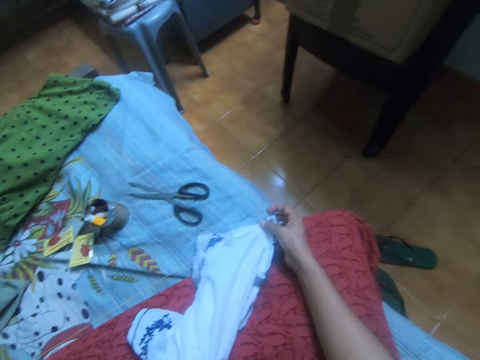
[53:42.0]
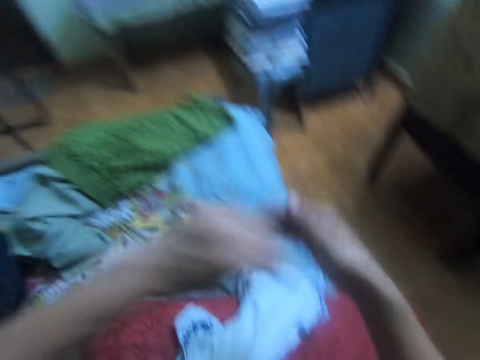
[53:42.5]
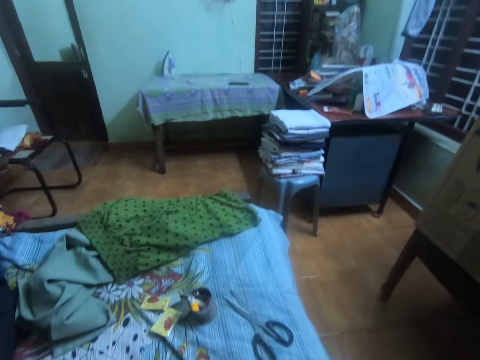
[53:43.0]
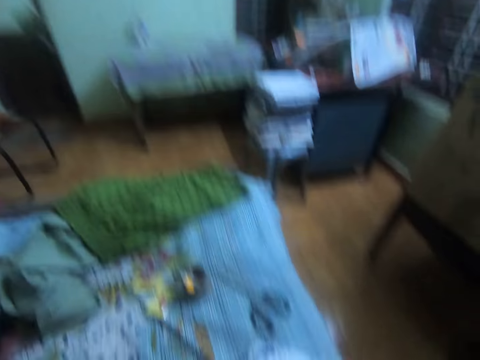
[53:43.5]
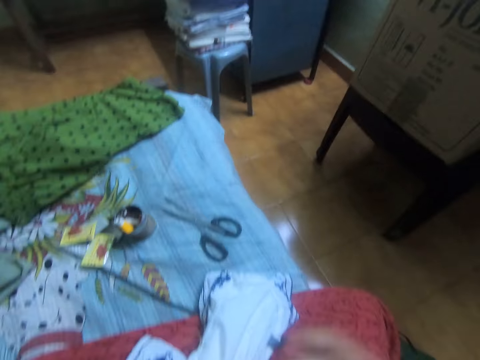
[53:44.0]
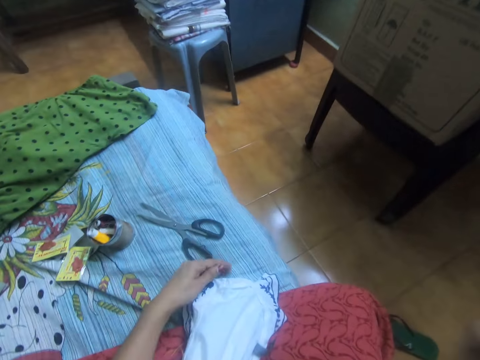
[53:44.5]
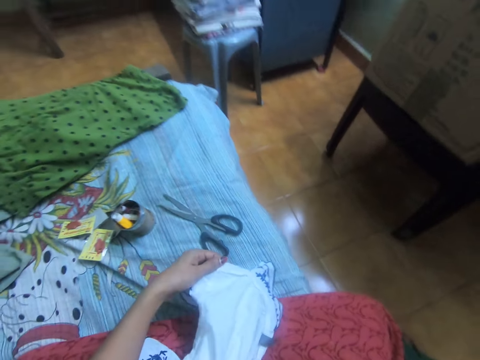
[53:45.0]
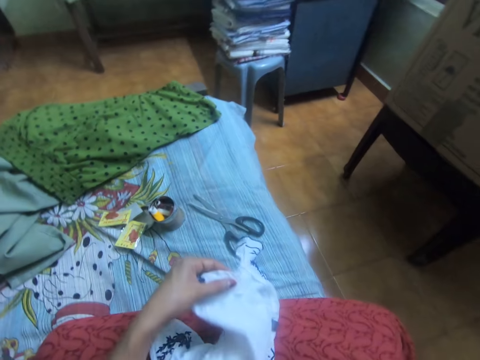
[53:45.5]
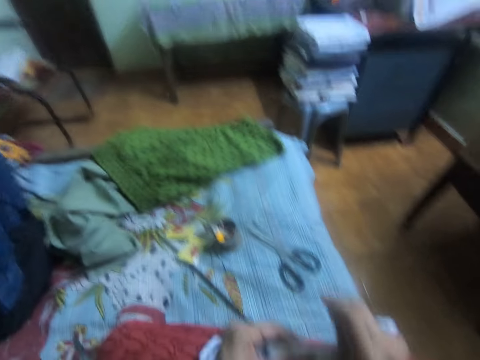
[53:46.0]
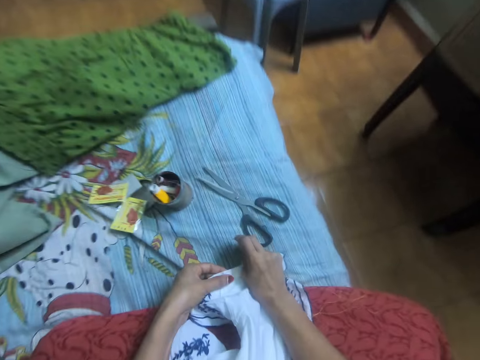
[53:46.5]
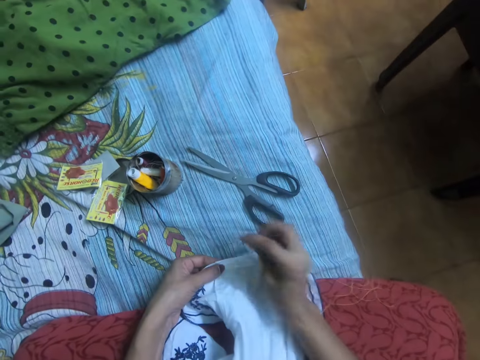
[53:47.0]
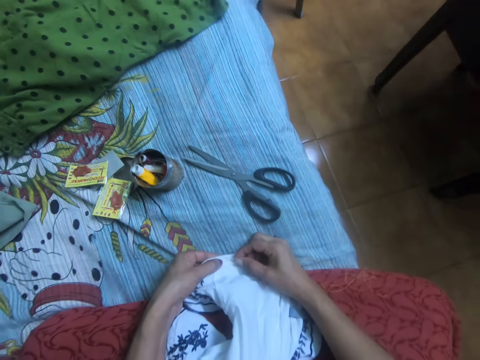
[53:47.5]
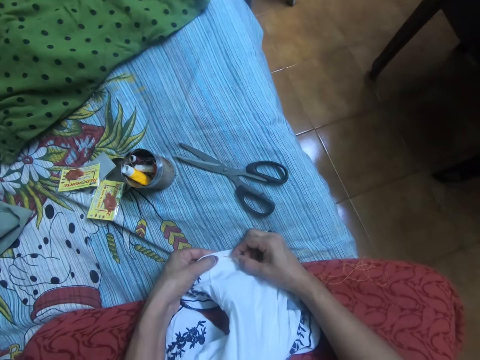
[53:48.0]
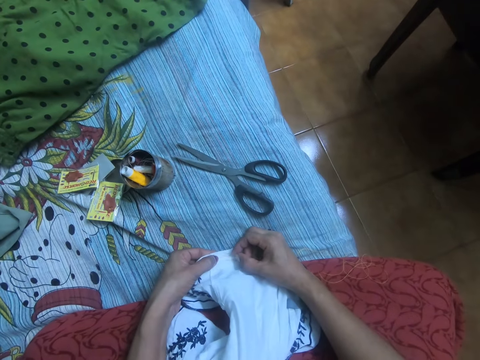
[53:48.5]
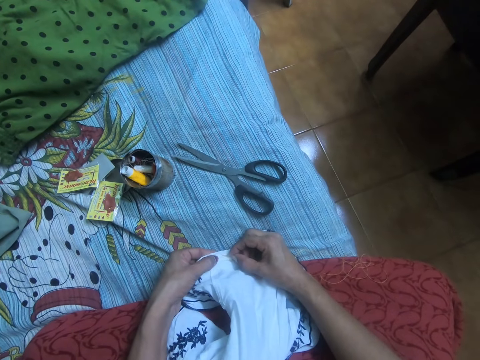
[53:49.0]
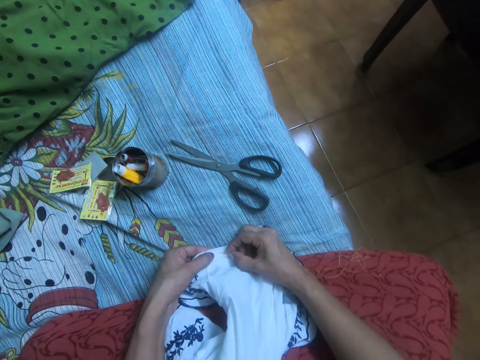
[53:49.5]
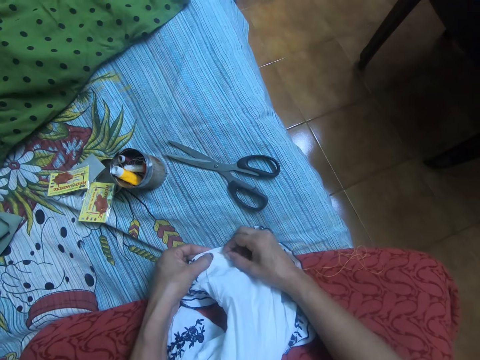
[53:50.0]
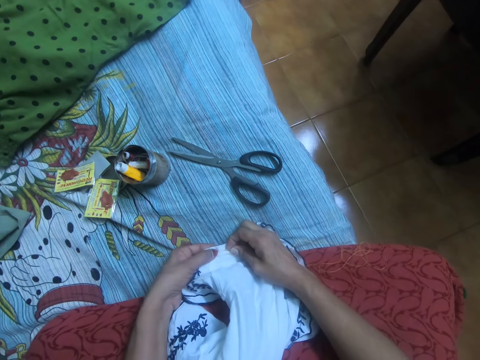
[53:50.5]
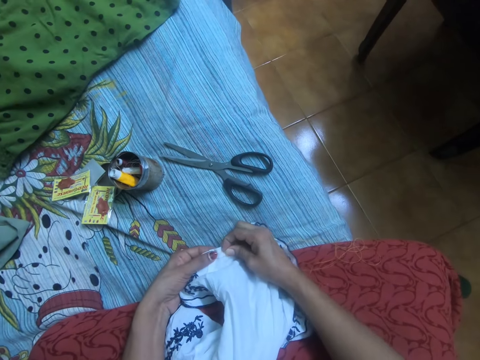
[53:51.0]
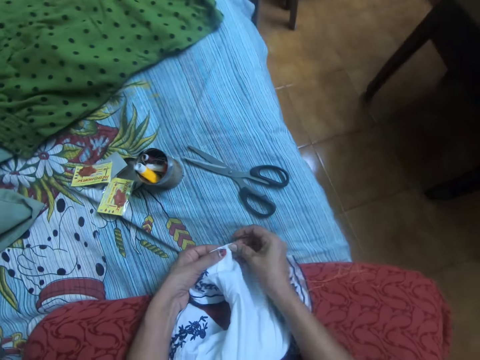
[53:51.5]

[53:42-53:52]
The camera wearer pulls out the thread. She passes the needle with thread to her right hand. She holds the cloth with her left hand. She lowers the cloth with both hands on her cloth. She sings. She sews the cloth with the needle with thread.

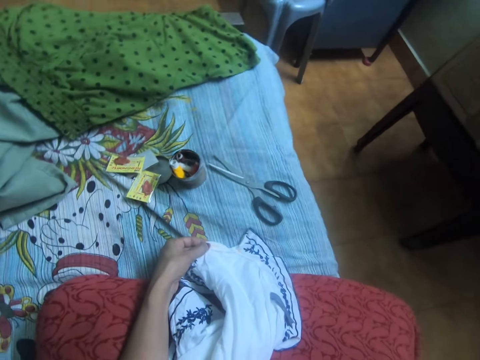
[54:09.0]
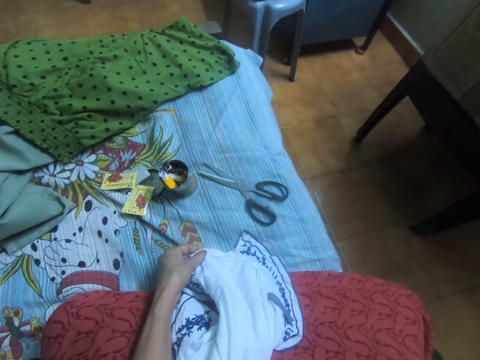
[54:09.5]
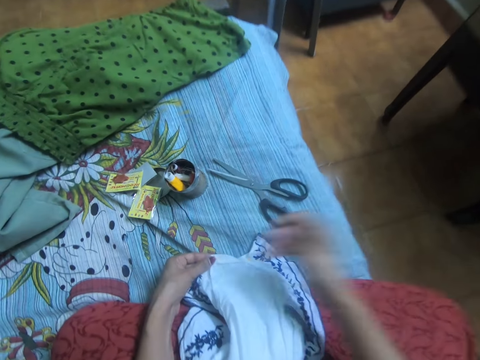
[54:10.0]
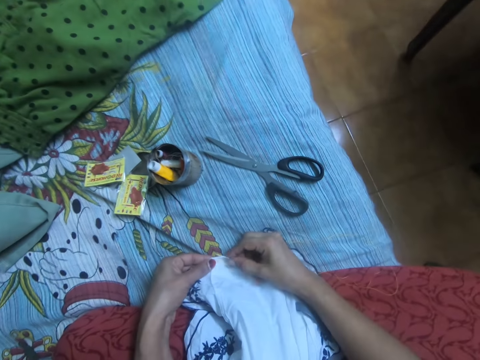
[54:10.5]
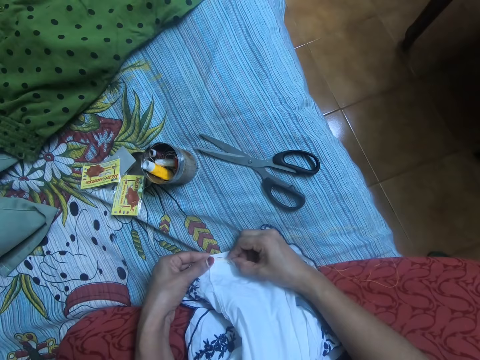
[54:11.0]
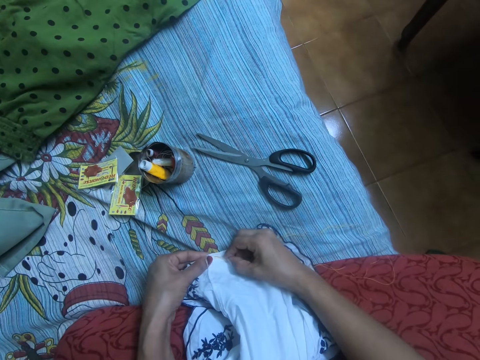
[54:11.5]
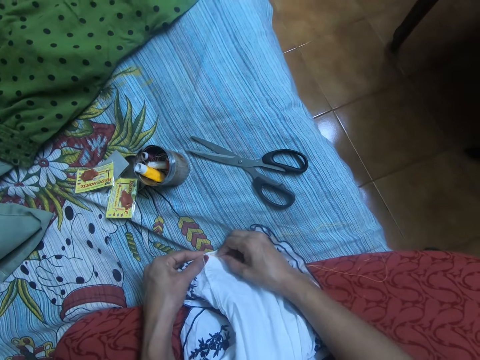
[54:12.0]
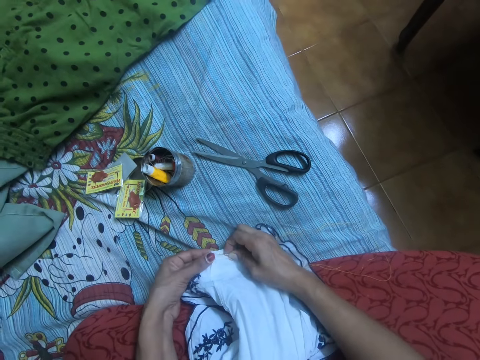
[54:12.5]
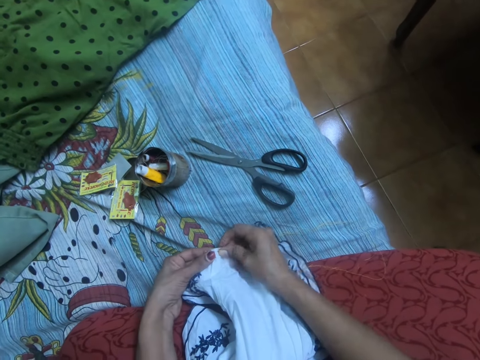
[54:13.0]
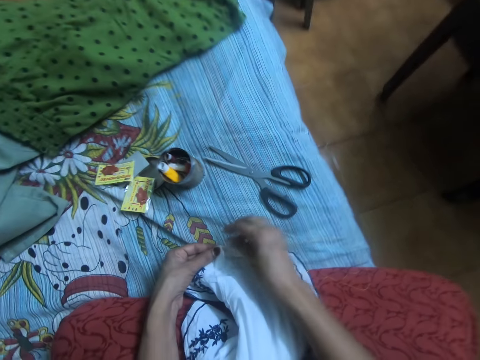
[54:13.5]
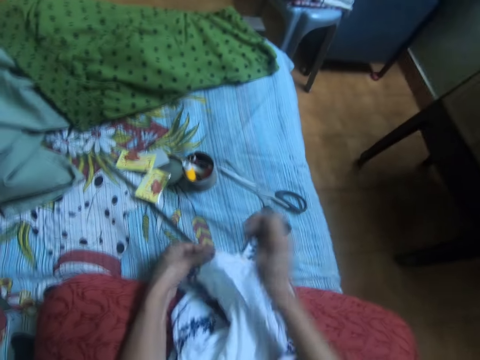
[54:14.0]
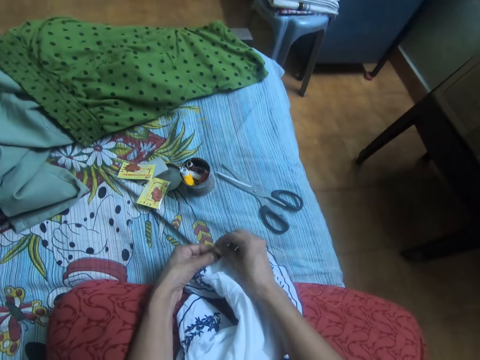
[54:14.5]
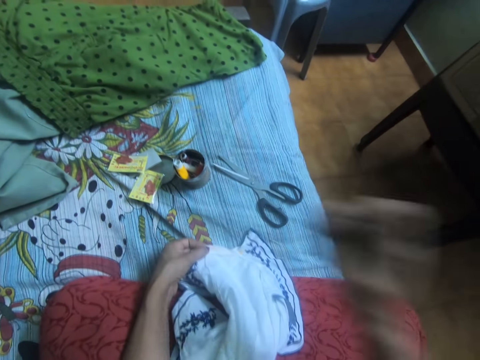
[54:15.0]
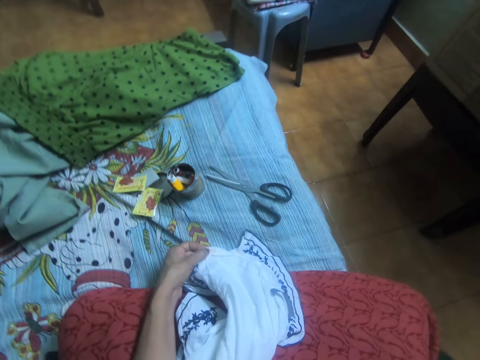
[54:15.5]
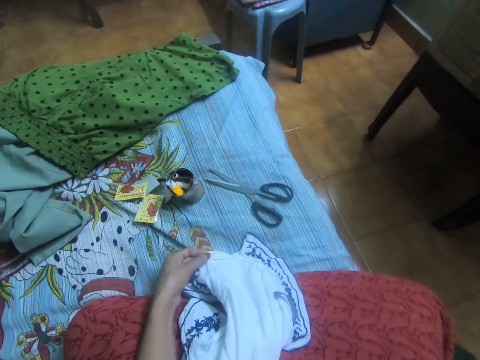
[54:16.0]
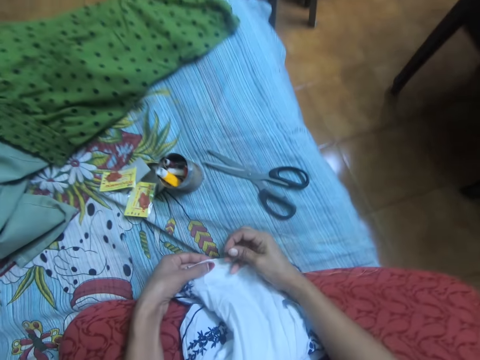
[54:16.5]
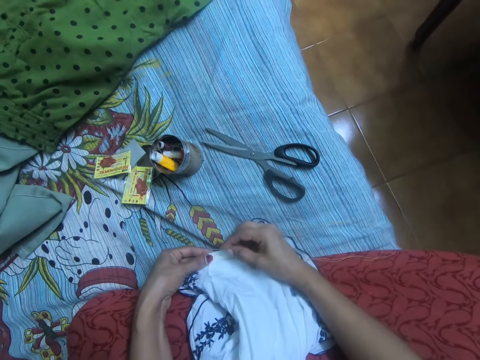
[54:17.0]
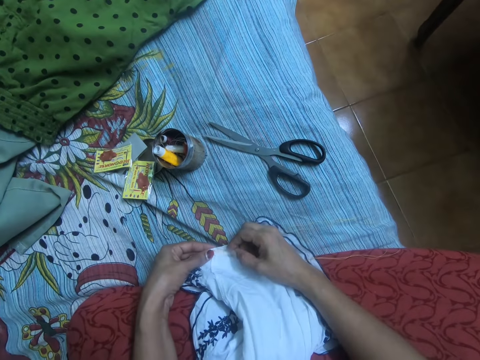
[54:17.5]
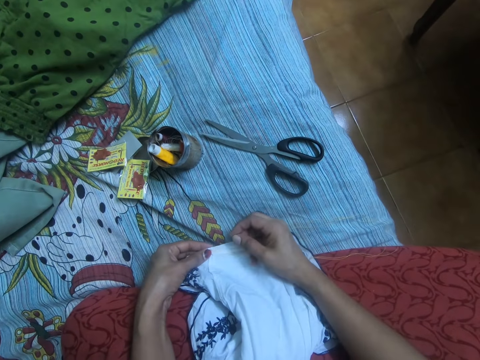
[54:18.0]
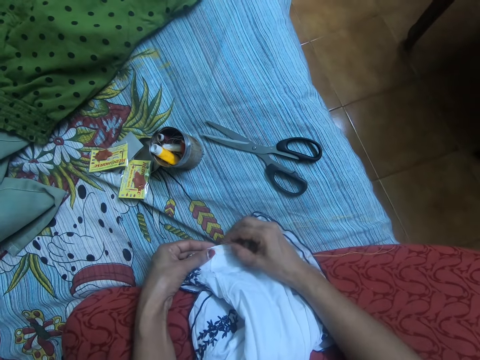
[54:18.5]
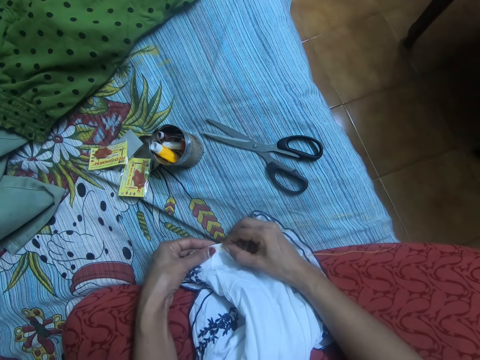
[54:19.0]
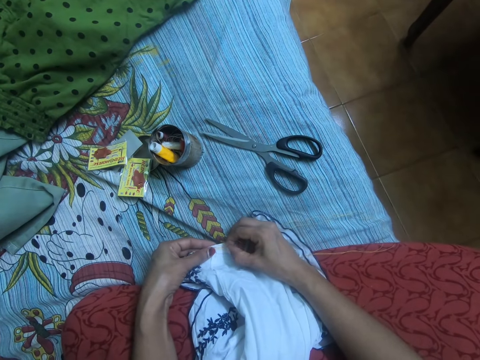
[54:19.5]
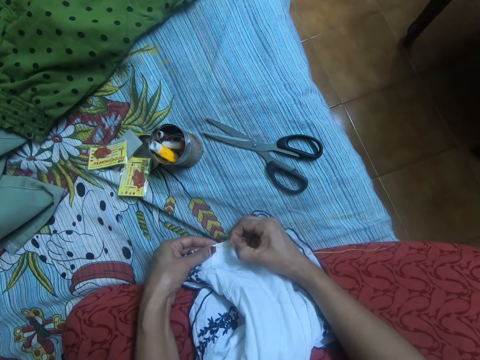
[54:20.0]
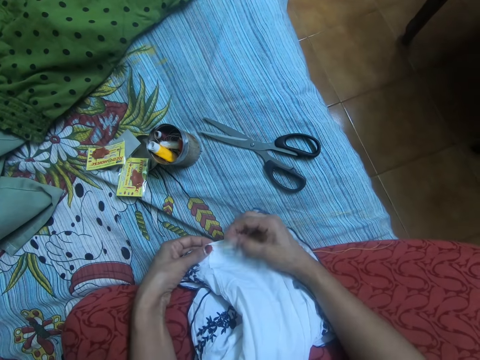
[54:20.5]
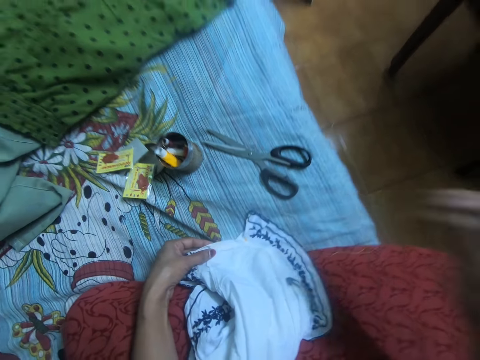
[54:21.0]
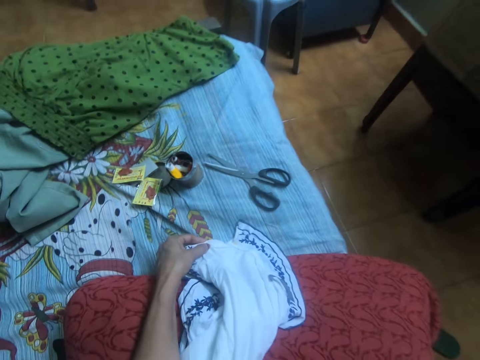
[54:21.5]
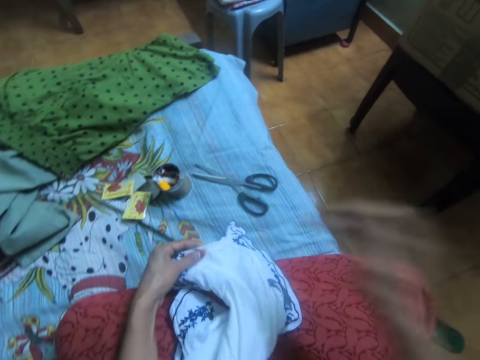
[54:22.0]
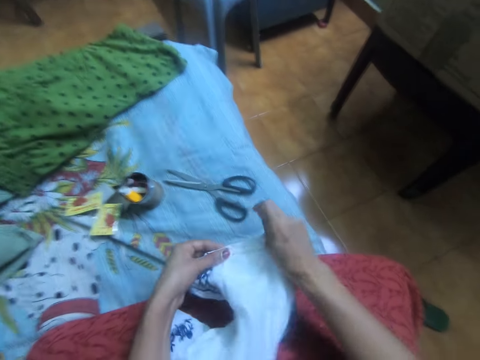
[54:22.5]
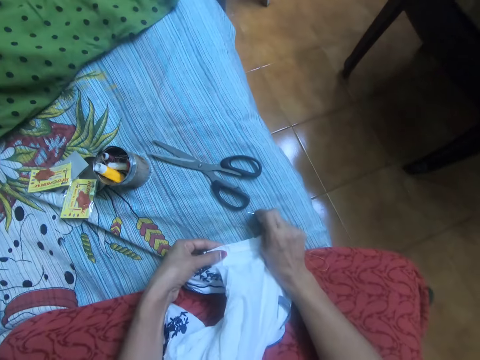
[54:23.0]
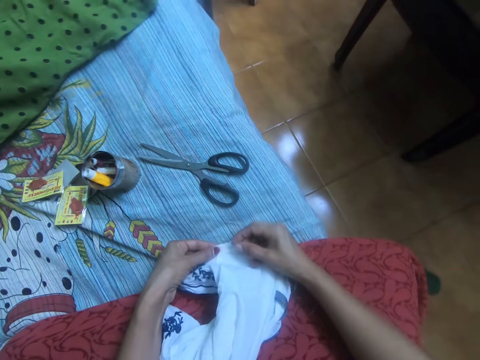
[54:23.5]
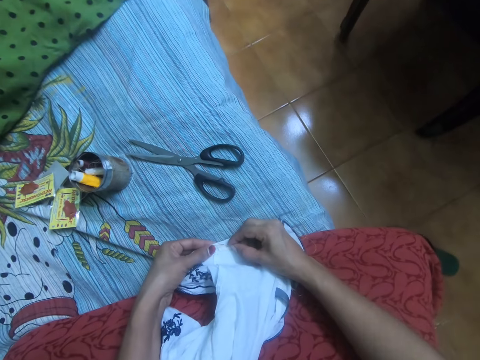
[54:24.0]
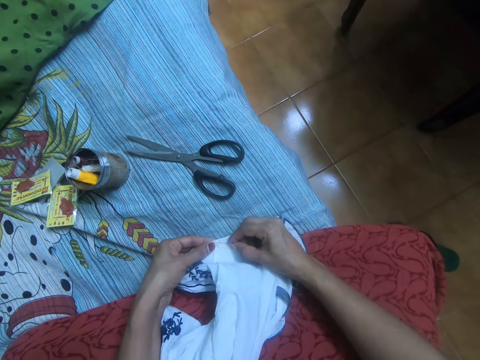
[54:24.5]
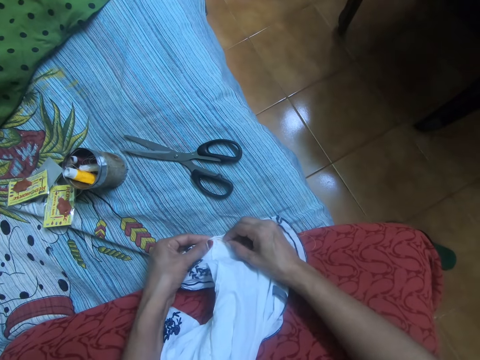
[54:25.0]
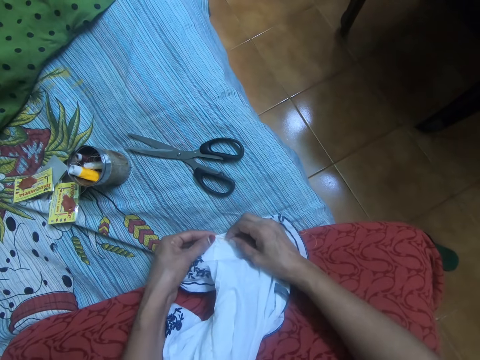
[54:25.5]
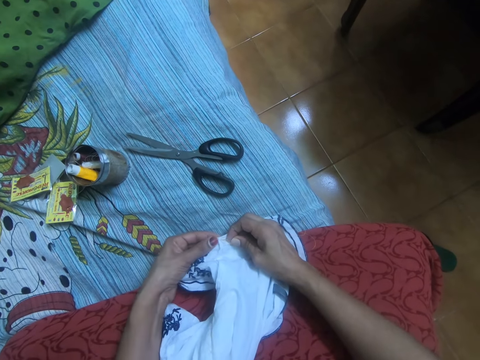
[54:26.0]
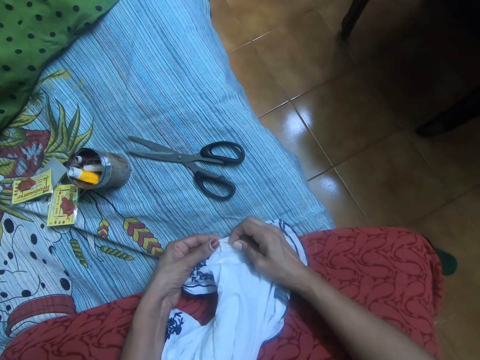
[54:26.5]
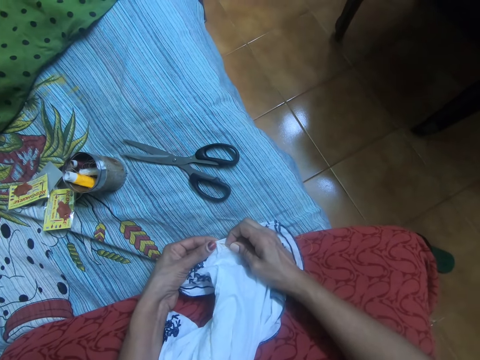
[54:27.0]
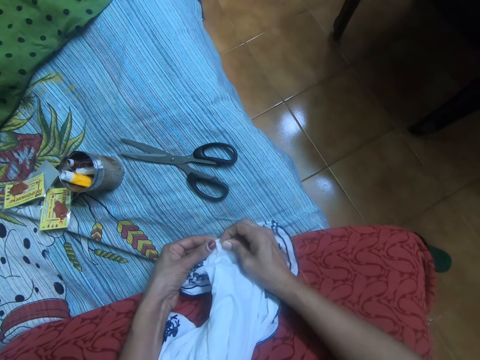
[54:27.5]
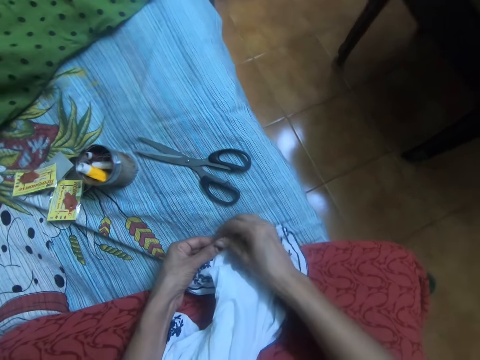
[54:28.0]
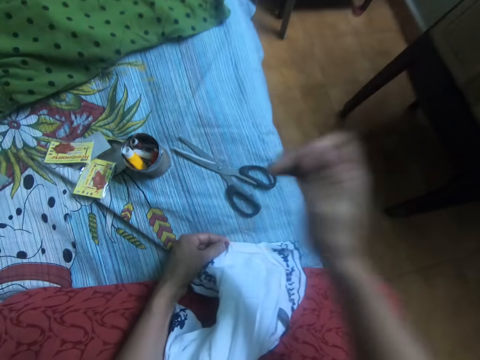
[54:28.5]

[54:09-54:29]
The camera wearer pulls out the thread from the cloth. She sews the cloth. She moves the cloth on her cloth with both hands. She sews the cloth with the needle with thread.
